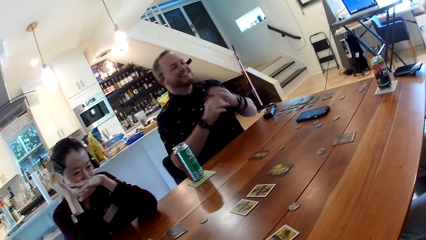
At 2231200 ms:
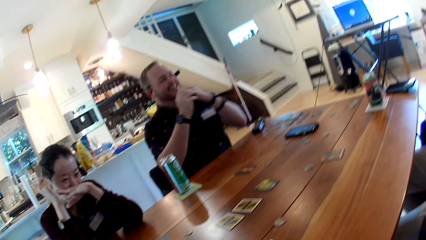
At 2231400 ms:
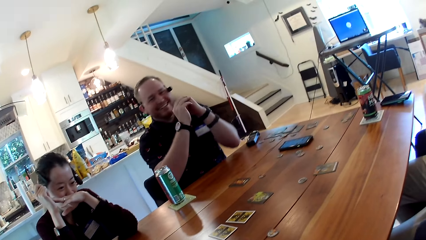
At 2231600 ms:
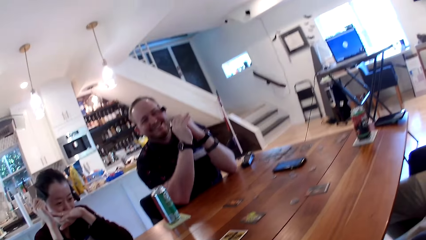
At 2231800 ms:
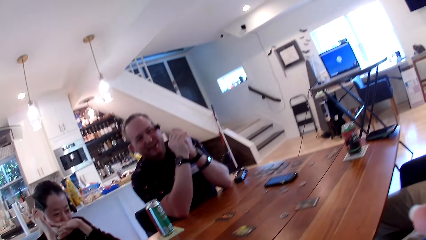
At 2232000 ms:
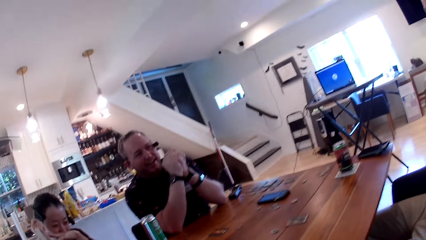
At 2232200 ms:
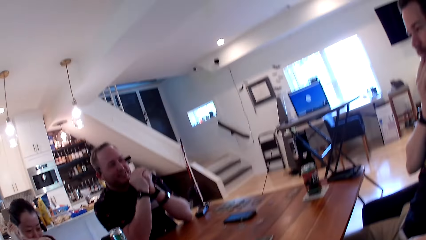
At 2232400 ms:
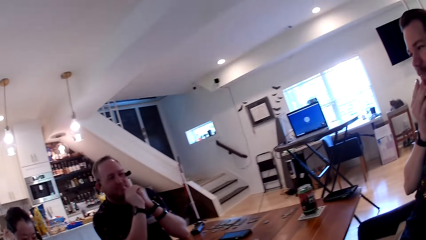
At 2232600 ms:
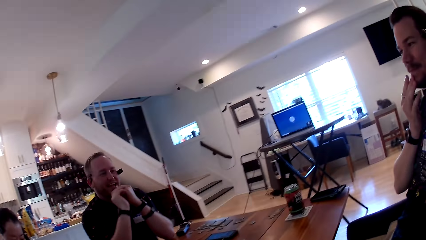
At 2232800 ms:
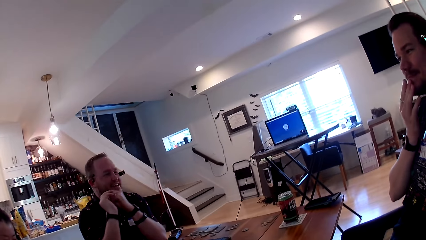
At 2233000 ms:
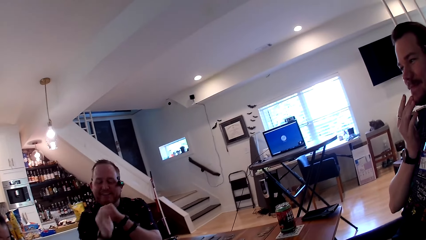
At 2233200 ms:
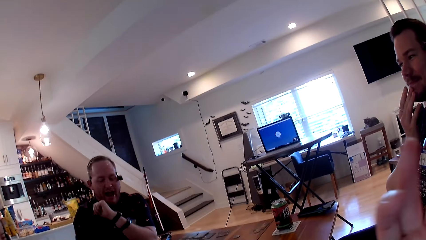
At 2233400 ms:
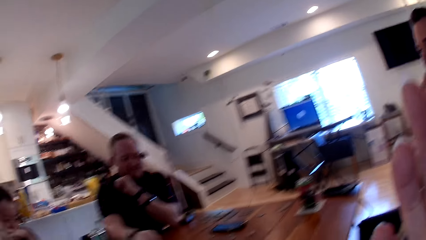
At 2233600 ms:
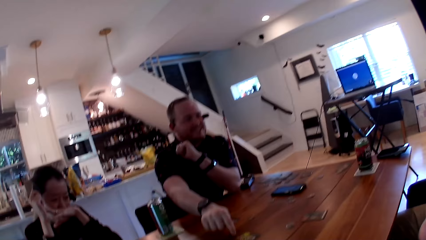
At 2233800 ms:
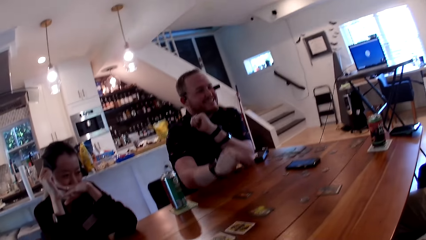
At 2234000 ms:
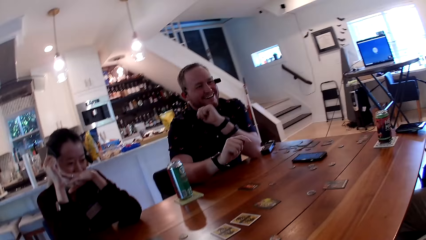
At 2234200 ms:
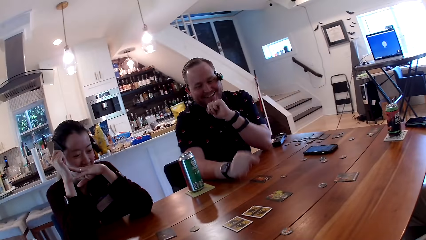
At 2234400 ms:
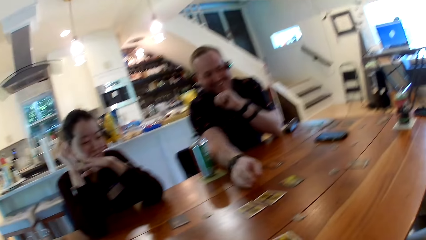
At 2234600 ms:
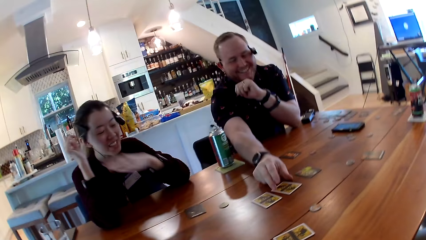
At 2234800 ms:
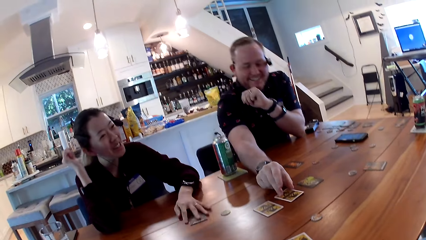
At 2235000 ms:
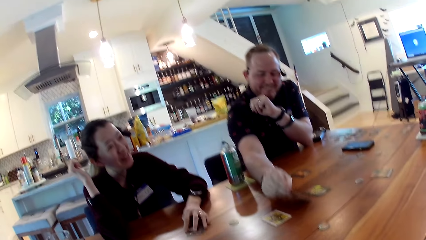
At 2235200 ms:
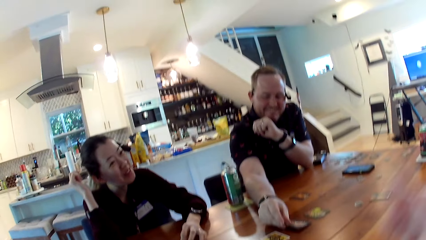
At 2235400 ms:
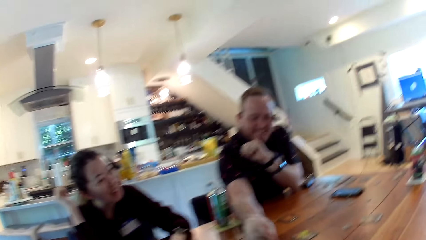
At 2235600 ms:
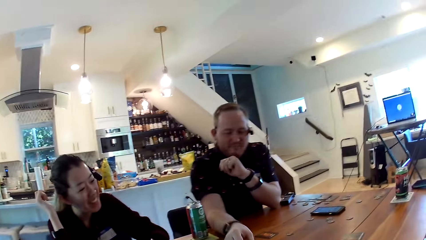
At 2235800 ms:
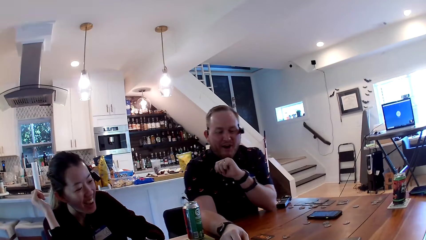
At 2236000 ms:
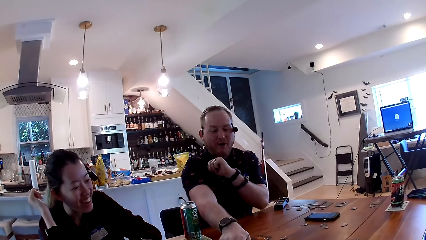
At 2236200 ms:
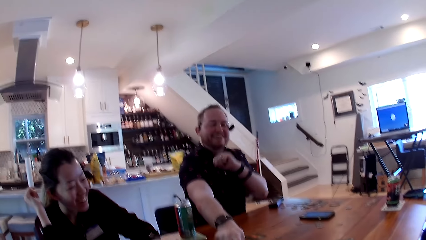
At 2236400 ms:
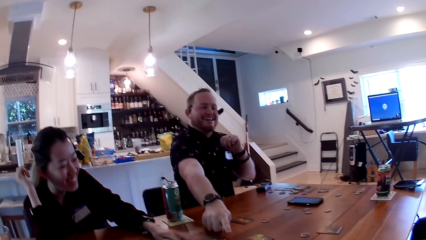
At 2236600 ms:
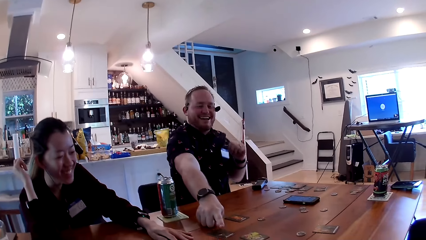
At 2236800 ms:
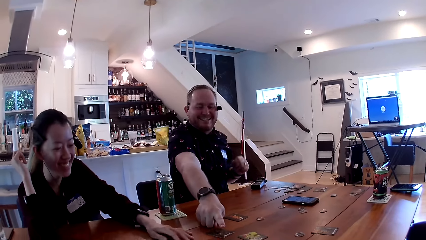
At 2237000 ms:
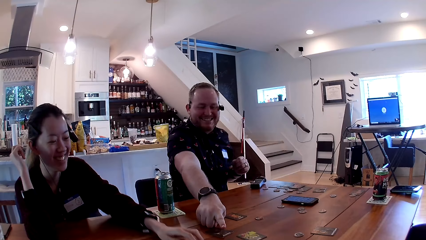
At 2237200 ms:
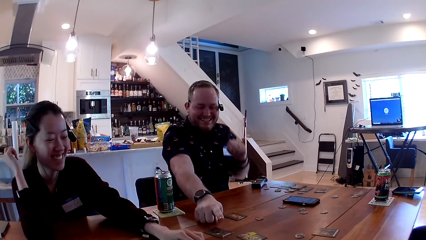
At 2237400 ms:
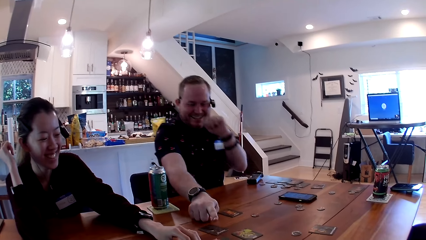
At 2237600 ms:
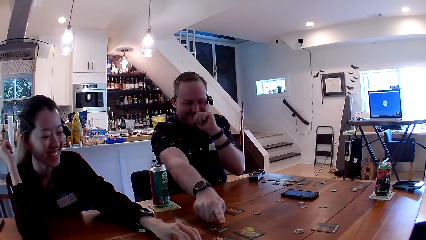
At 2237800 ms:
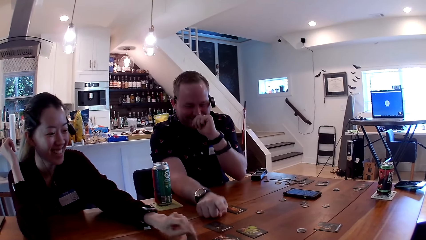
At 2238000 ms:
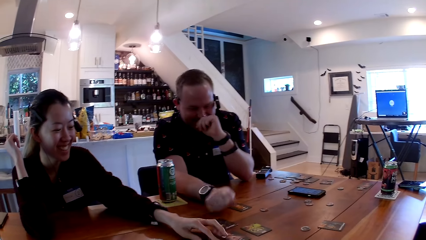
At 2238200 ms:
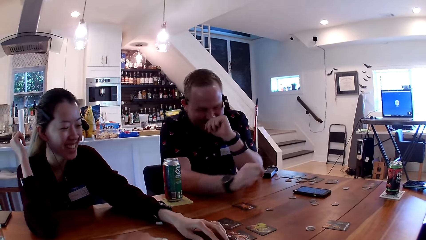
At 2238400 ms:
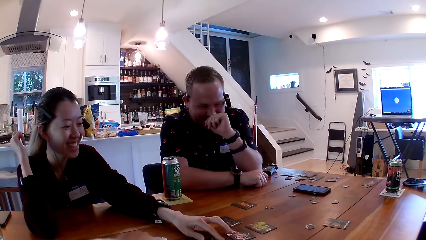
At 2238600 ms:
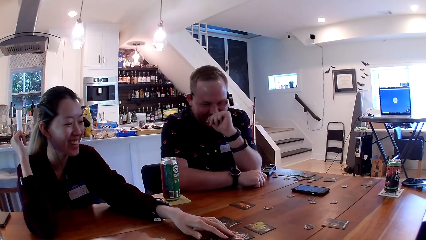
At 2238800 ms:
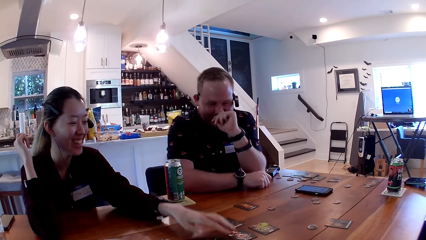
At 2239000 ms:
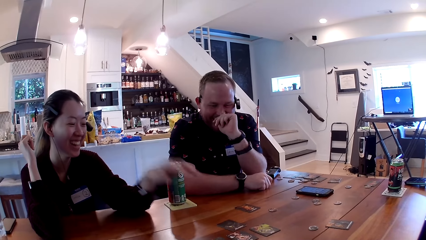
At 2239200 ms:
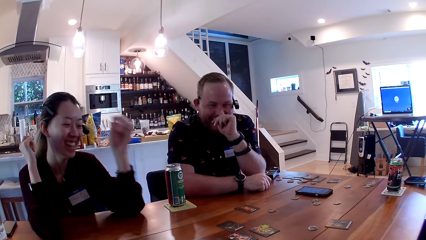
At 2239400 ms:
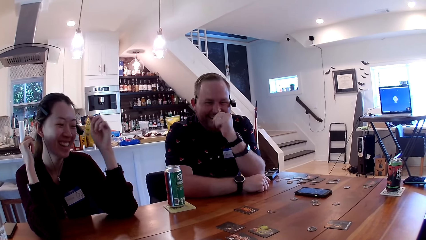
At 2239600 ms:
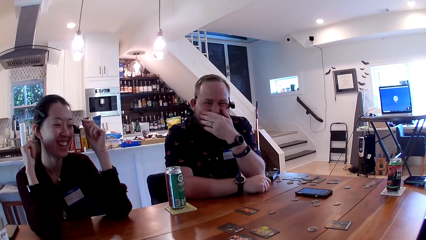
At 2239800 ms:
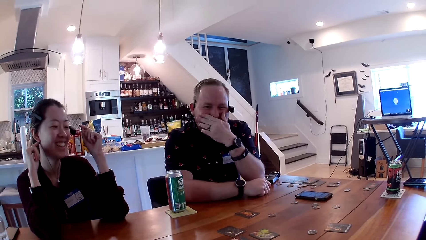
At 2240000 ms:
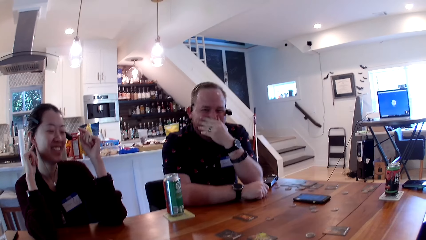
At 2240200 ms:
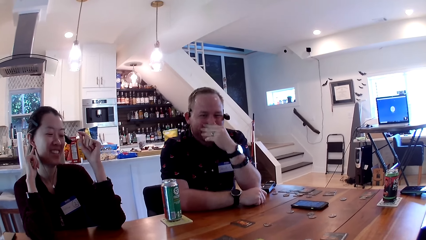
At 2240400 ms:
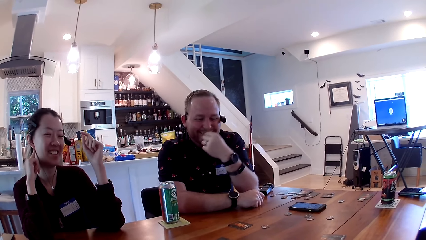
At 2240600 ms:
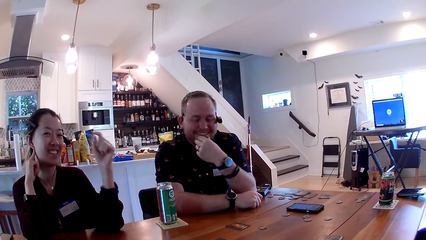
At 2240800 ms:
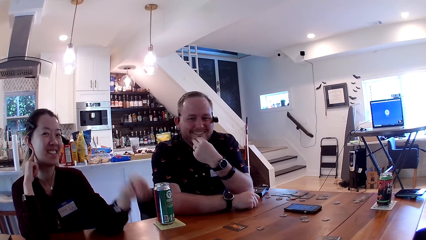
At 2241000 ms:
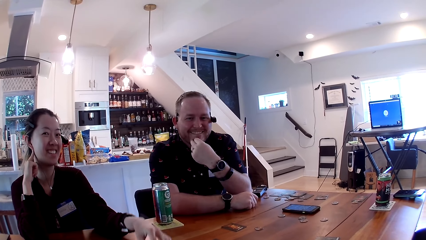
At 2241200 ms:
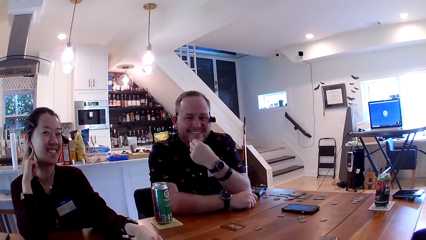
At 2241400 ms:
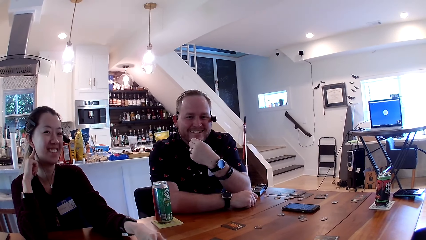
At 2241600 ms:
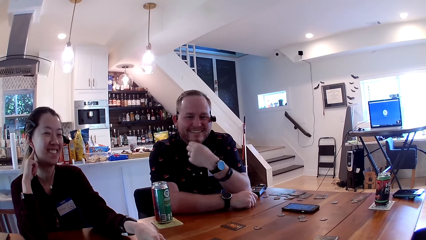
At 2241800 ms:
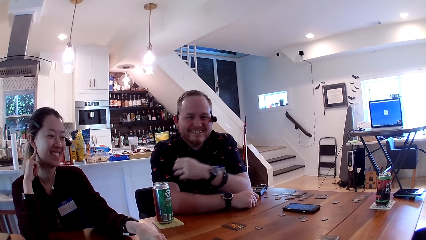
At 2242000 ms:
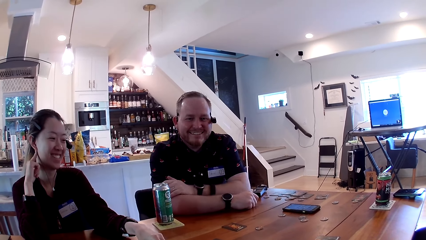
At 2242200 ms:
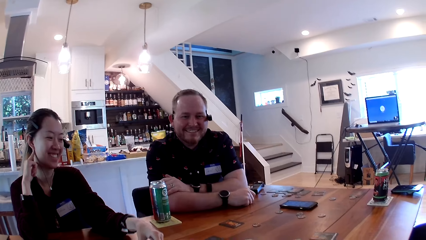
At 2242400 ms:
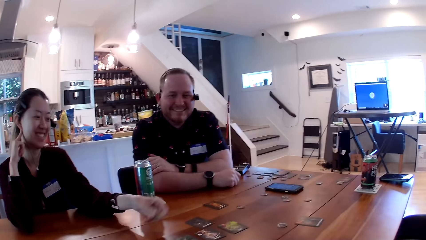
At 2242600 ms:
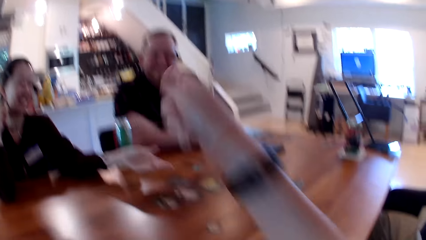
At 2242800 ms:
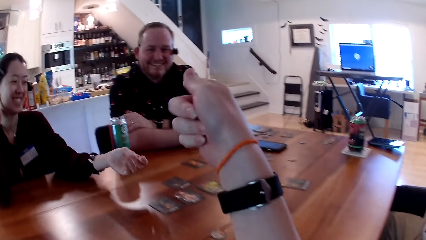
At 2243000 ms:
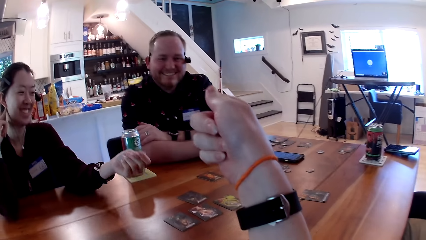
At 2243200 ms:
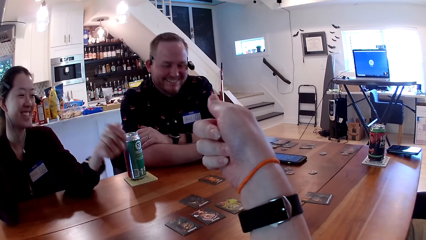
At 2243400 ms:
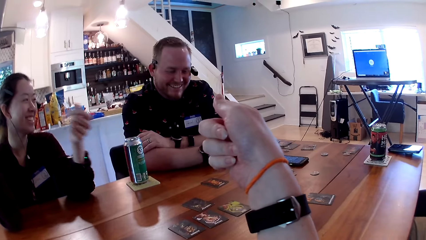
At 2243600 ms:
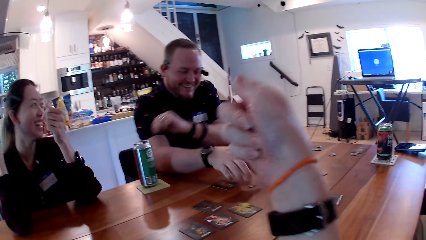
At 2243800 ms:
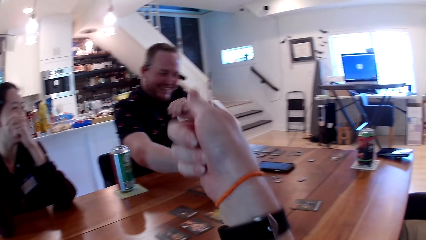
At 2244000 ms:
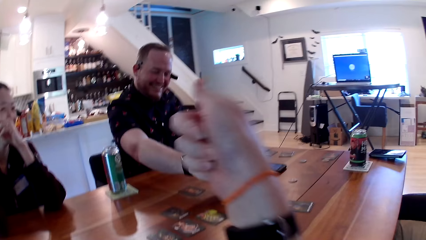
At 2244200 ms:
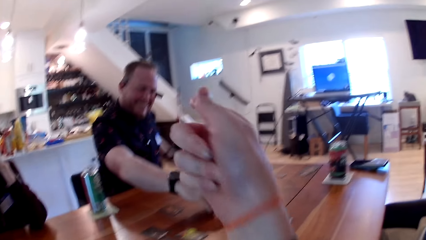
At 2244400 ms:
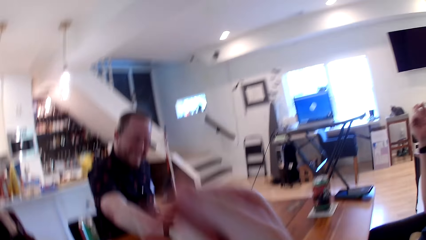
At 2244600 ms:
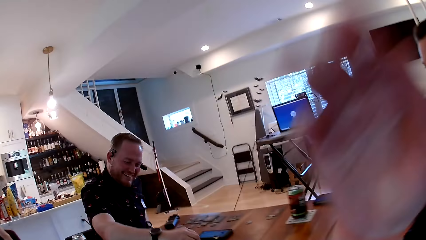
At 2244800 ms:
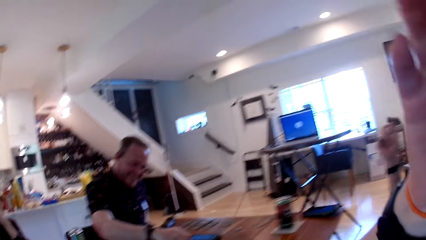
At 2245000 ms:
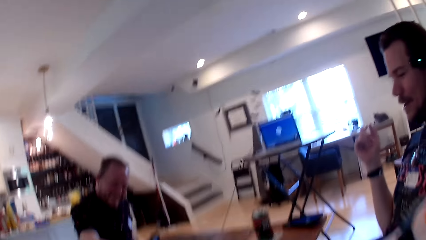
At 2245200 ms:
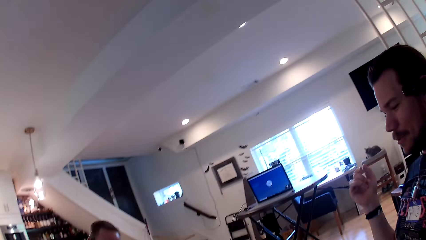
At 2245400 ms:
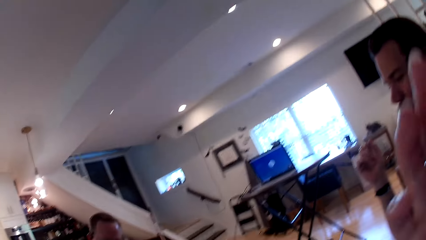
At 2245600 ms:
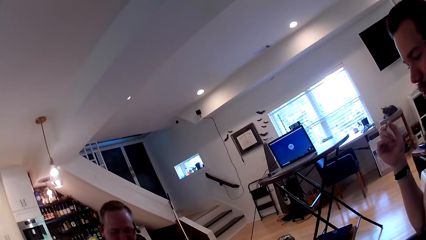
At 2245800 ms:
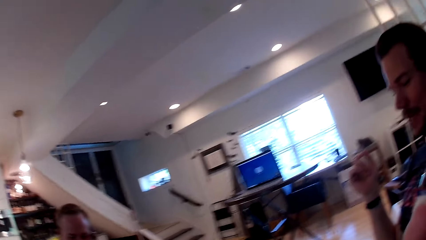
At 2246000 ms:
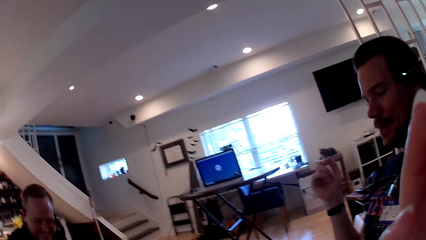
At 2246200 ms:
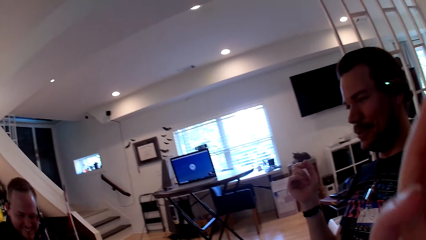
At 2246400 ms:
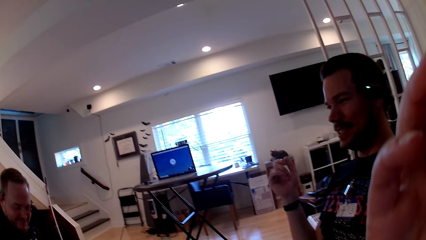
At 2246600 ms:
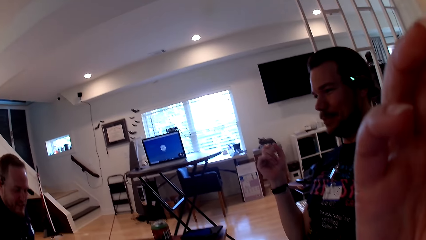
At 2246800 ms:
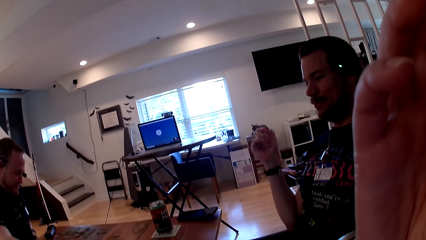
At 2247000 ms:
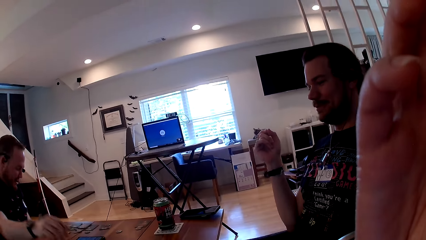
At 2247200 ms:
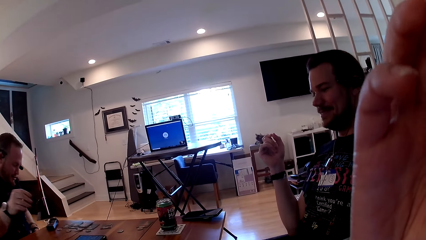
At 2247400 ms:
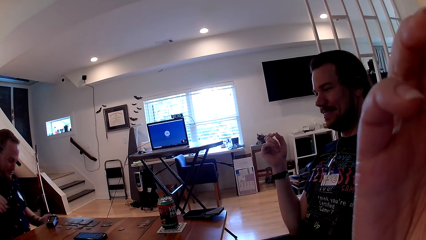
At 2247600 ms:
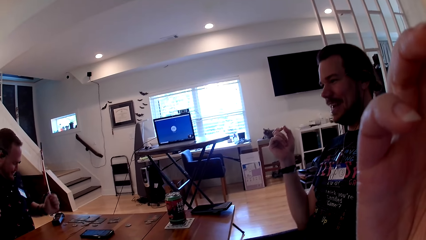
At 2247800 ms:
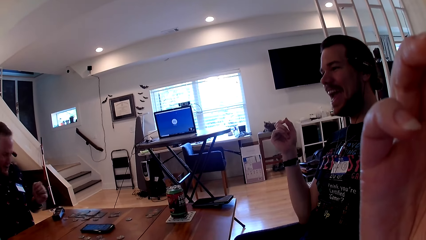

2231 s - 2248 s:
The man touches the table with his right hand and flips a card on the table with his right hand. A woman places her left hand on a card on the table. The woman shoves the card on the table with her left hand. The woman flips a card on the table with her left hand. The woman touches a card on the table with her left hand. The man moves a coin on the table with his right hand. The camera wearer scratches her face with her right hand.
